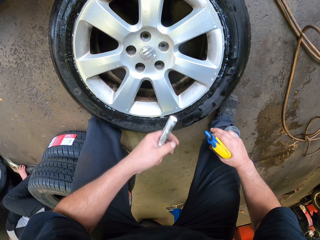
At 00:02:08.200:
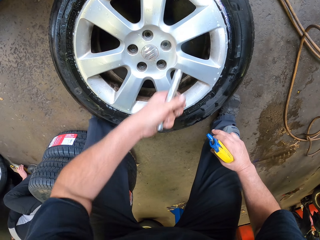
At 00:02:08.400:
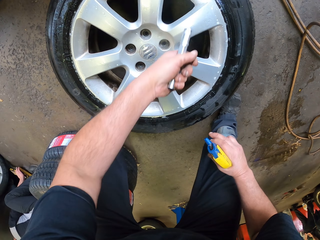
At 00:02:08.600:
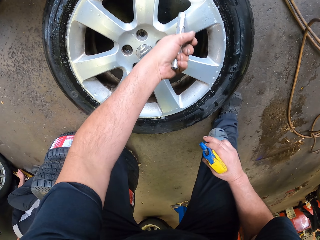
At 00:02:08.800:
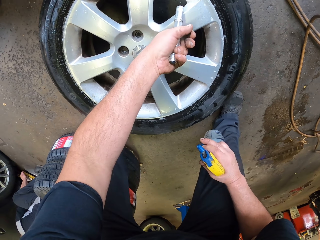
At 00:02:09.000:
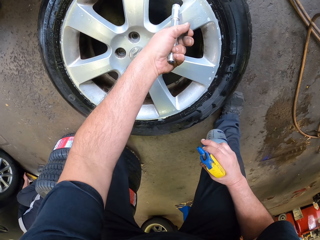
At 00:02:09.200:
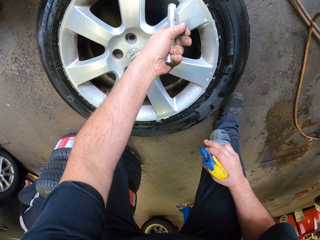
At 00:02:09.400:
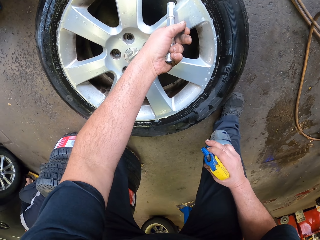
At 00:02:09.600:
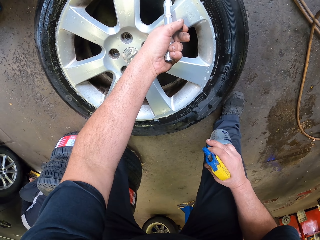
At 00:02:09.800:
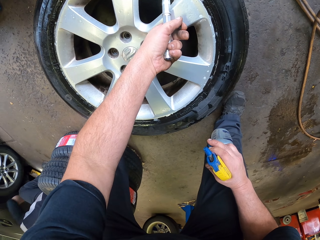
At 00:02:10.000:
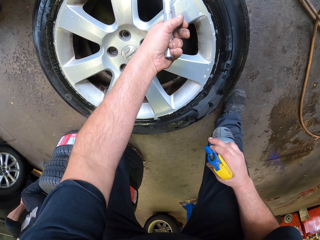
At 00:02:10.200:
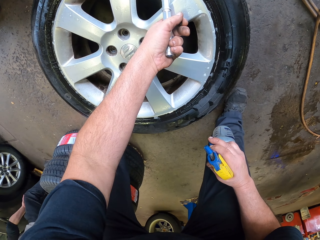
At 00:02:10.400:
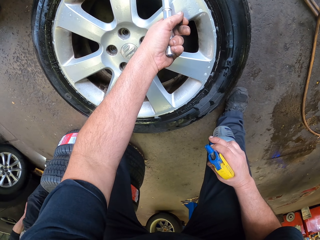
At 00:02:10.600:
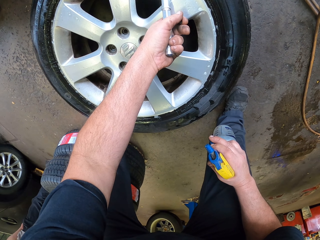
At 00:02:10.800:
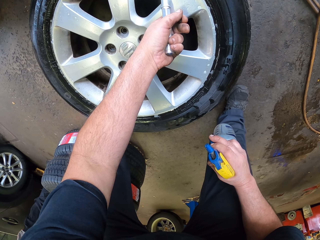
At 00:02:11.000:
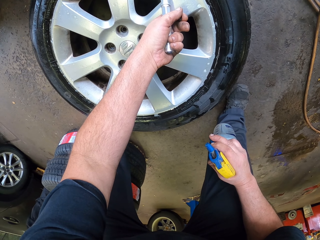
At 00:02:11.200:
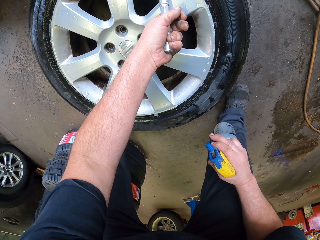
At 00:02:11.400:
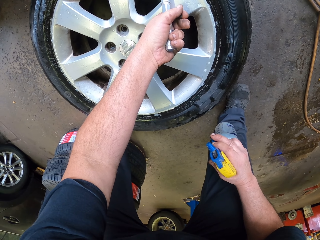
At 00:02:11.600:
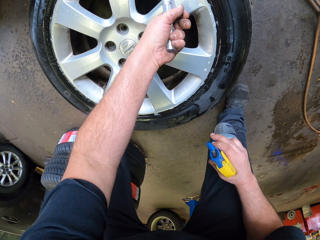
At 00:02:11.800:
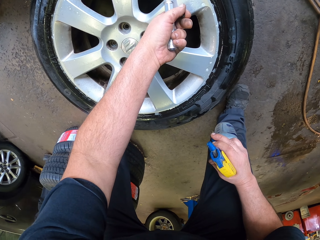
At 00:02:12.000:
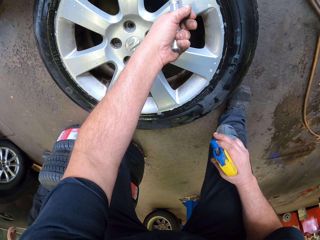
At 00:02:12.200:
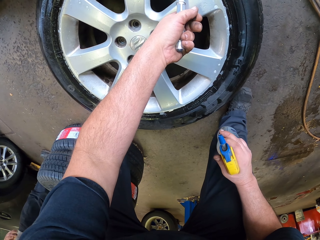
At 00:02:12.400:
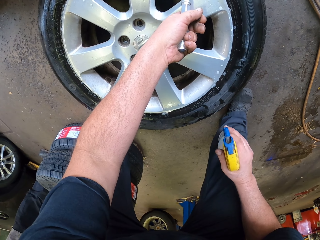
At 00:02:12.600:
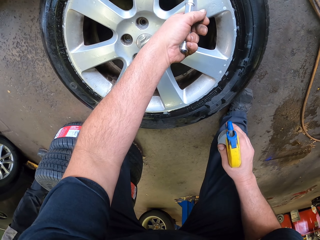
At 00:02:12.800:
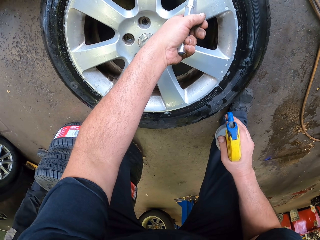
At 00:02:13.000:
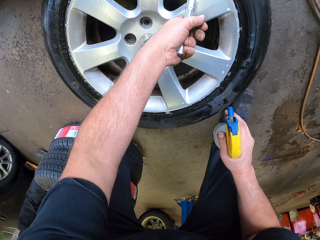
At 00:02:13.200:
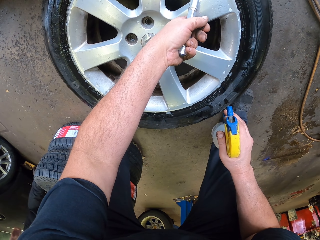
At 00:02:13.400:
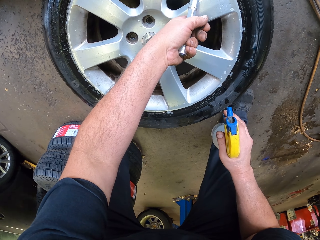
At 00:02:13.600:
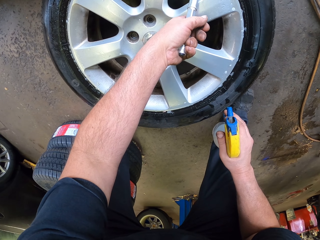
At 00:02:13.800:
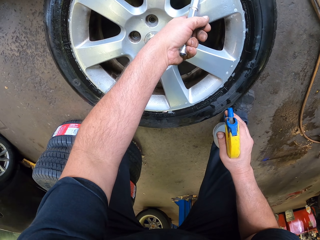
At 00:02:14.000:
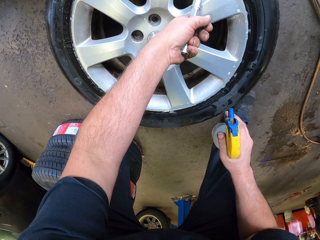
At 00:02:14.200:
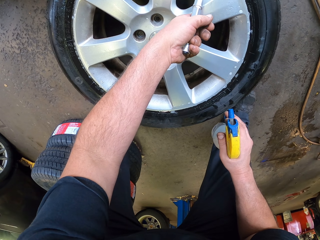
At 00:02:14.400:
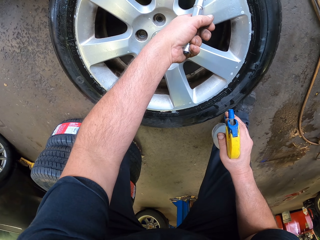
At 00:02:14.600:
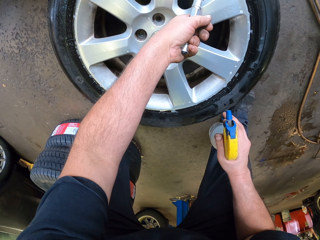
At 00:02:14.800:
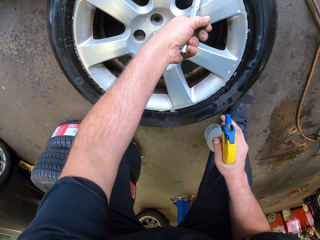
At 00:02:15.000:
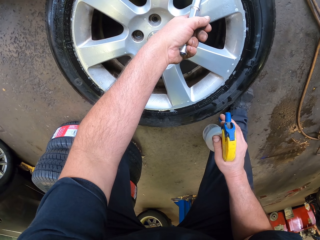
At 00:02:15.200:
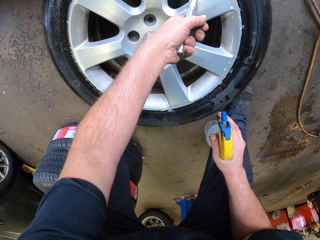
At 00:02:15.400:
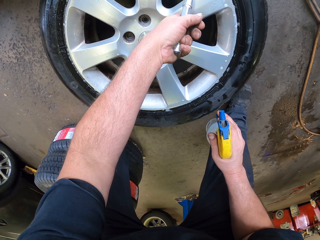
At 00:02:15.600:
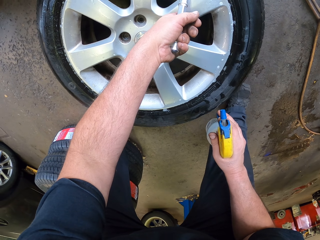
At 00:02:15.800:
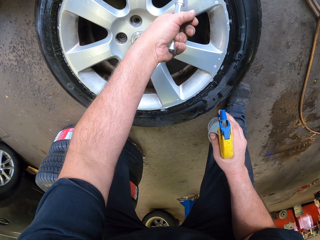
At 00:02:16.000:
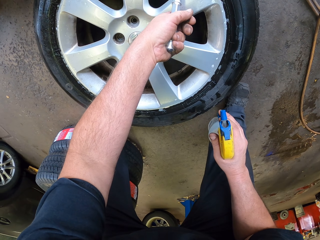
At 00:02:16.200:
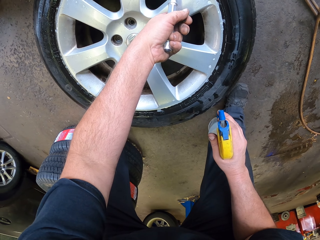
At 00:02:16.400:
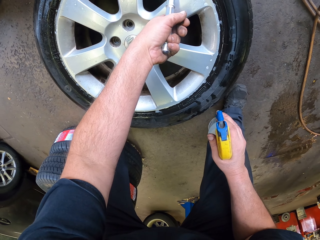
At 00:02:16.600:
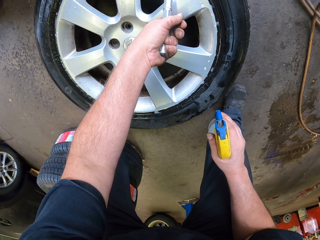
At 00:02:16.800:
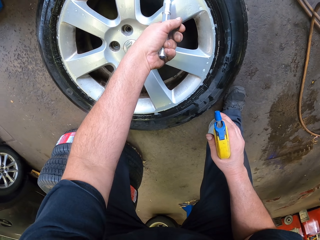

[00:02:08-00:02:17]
The camera wearer illuminates the light on the tire. They look at the valve with a torch.

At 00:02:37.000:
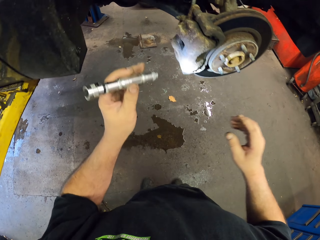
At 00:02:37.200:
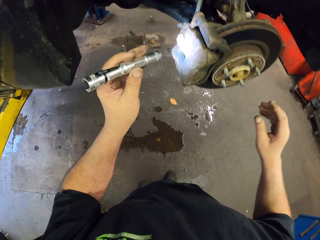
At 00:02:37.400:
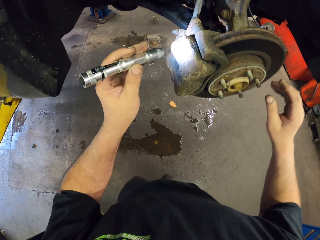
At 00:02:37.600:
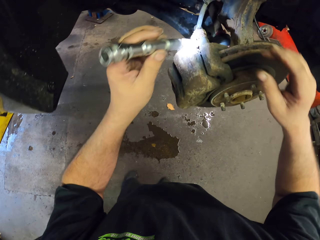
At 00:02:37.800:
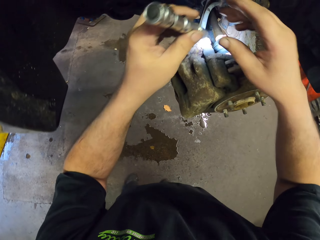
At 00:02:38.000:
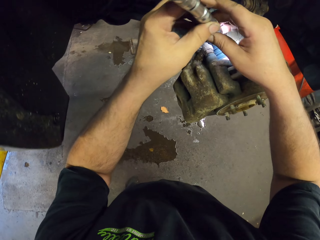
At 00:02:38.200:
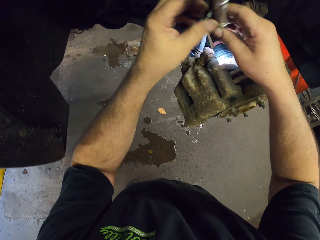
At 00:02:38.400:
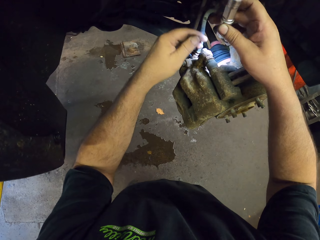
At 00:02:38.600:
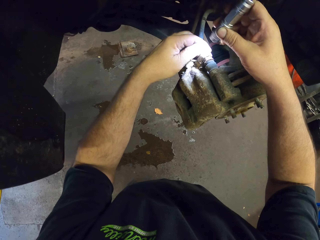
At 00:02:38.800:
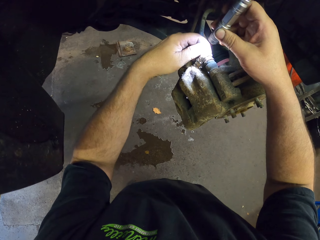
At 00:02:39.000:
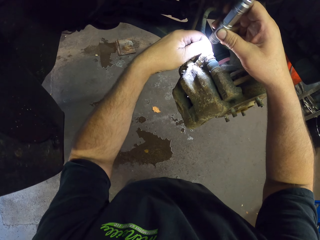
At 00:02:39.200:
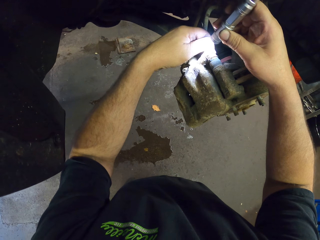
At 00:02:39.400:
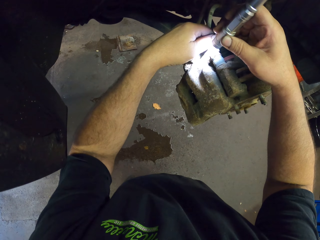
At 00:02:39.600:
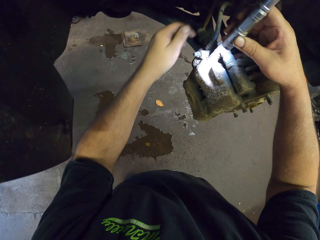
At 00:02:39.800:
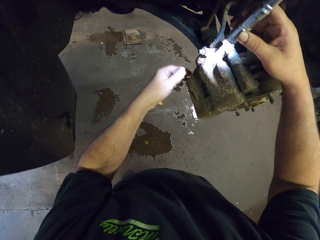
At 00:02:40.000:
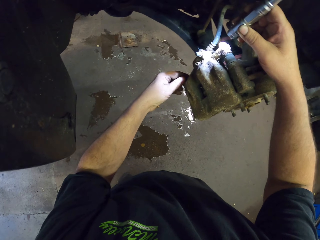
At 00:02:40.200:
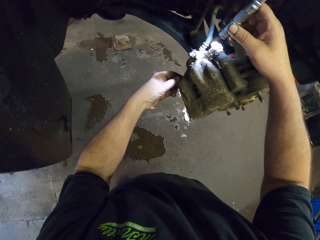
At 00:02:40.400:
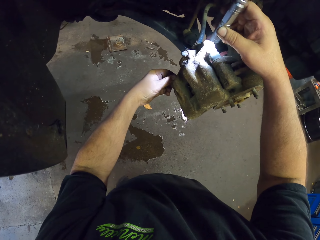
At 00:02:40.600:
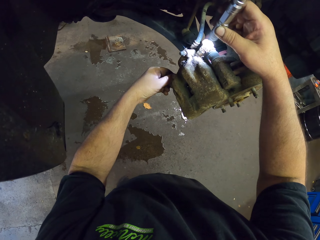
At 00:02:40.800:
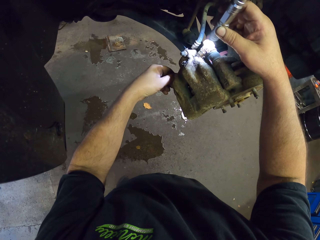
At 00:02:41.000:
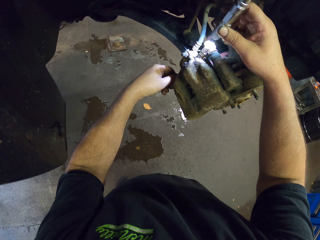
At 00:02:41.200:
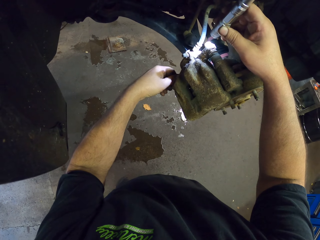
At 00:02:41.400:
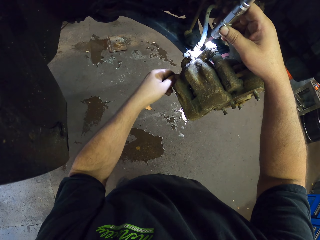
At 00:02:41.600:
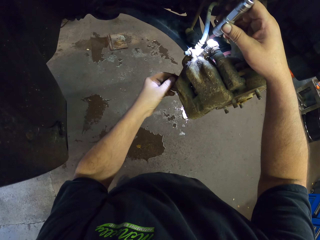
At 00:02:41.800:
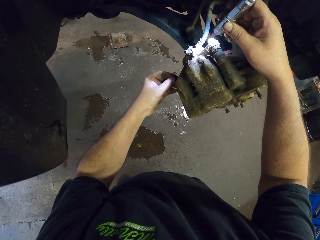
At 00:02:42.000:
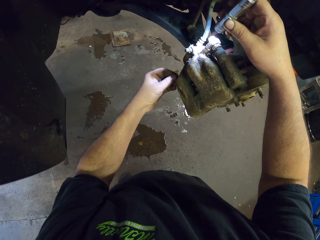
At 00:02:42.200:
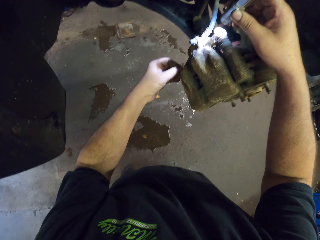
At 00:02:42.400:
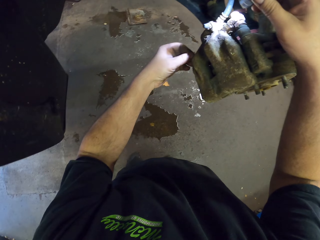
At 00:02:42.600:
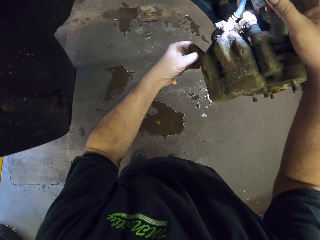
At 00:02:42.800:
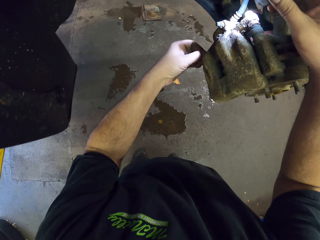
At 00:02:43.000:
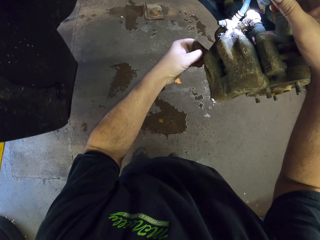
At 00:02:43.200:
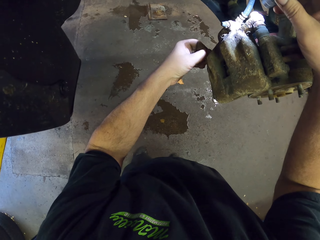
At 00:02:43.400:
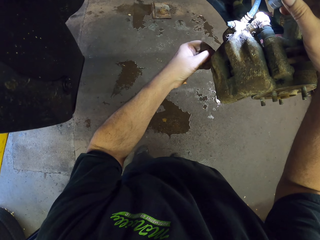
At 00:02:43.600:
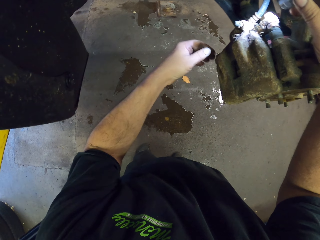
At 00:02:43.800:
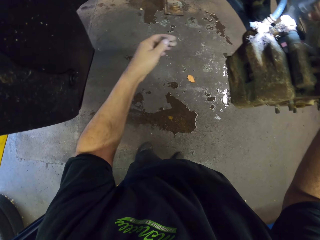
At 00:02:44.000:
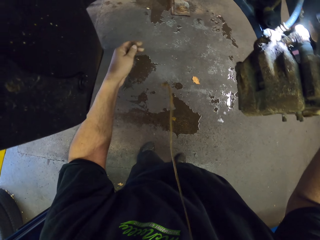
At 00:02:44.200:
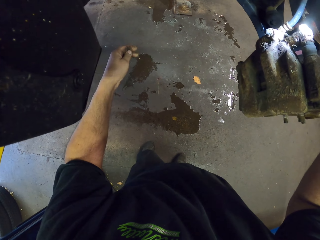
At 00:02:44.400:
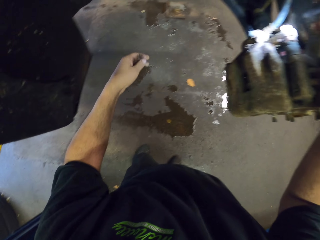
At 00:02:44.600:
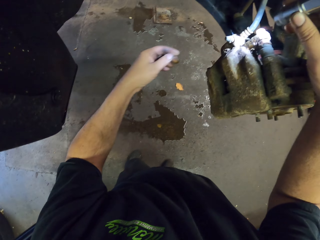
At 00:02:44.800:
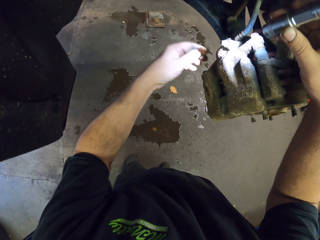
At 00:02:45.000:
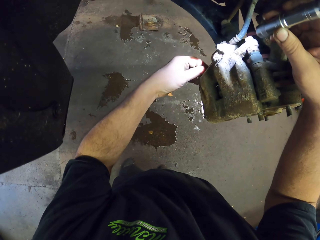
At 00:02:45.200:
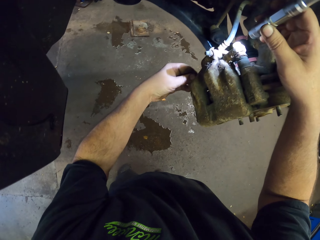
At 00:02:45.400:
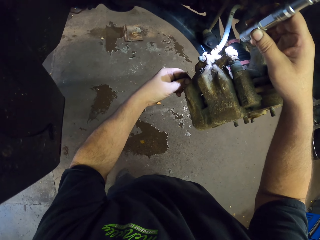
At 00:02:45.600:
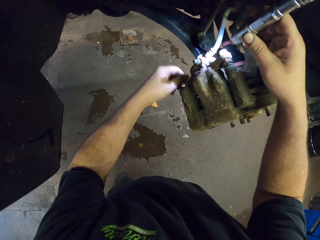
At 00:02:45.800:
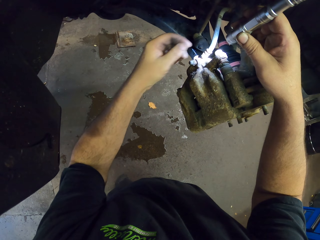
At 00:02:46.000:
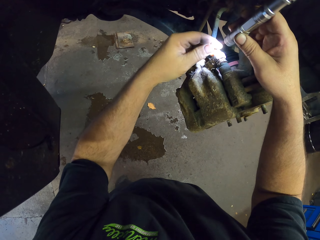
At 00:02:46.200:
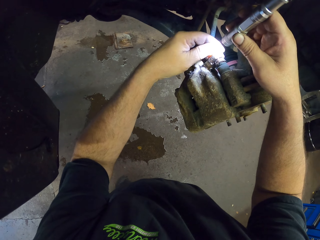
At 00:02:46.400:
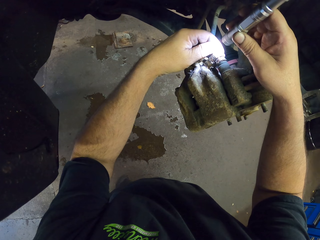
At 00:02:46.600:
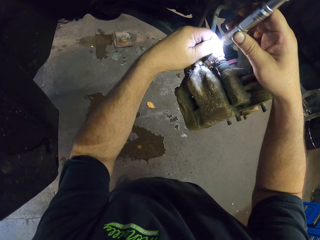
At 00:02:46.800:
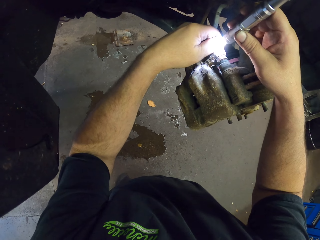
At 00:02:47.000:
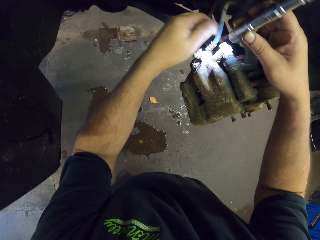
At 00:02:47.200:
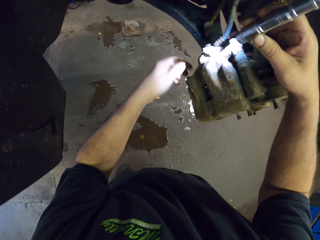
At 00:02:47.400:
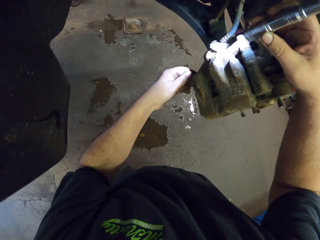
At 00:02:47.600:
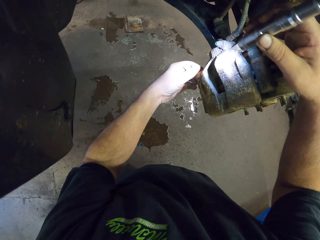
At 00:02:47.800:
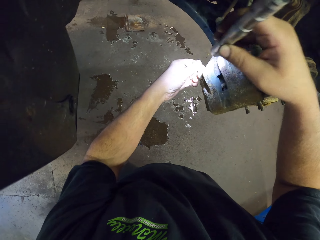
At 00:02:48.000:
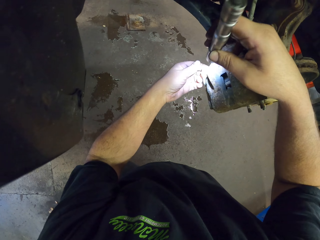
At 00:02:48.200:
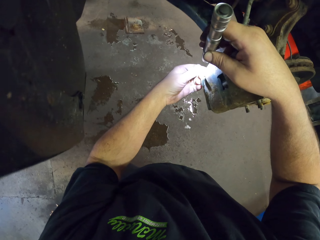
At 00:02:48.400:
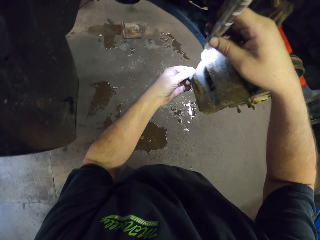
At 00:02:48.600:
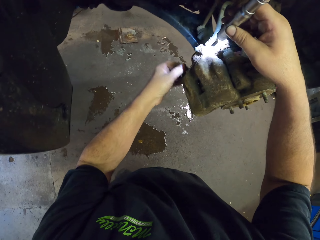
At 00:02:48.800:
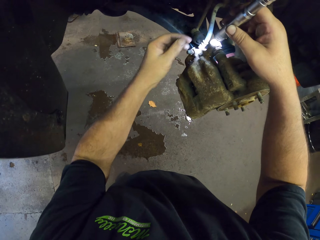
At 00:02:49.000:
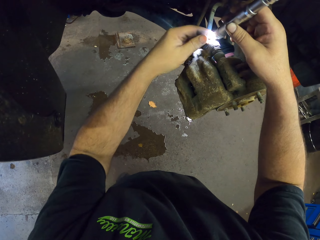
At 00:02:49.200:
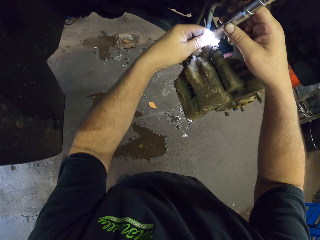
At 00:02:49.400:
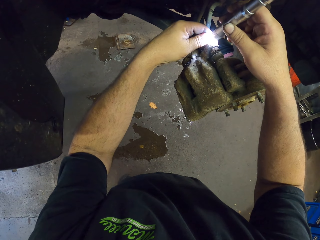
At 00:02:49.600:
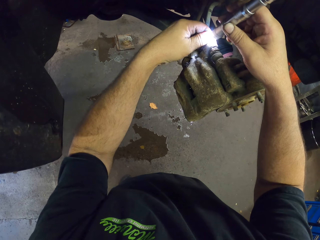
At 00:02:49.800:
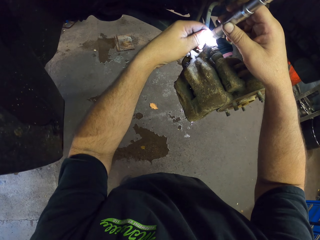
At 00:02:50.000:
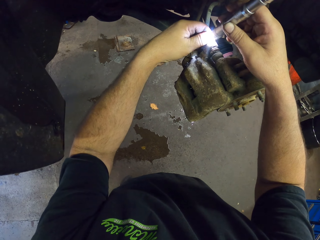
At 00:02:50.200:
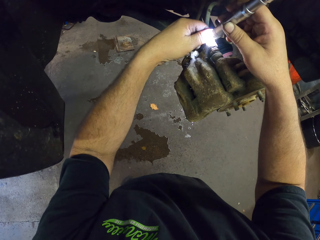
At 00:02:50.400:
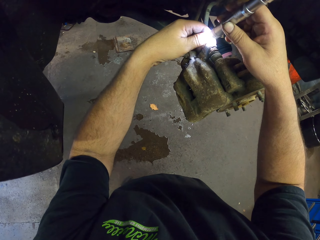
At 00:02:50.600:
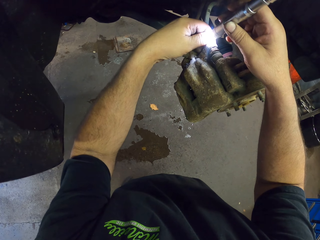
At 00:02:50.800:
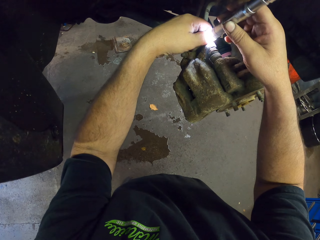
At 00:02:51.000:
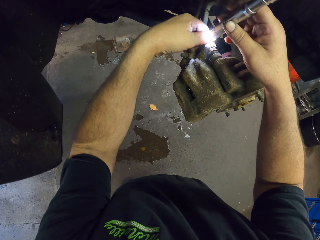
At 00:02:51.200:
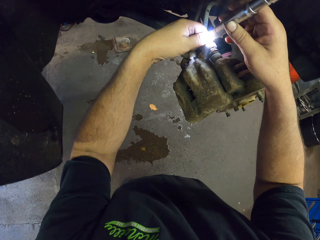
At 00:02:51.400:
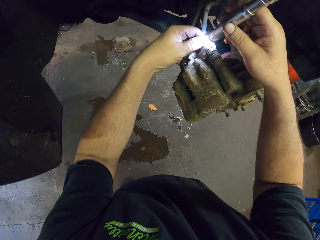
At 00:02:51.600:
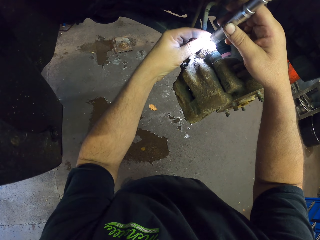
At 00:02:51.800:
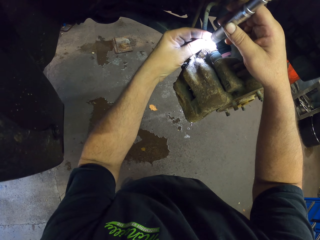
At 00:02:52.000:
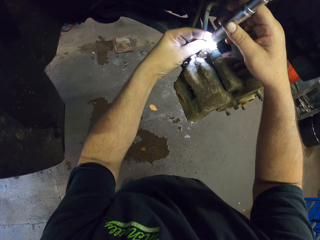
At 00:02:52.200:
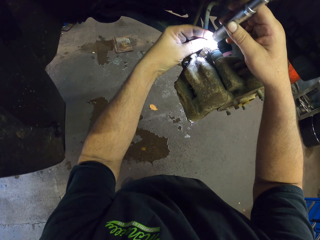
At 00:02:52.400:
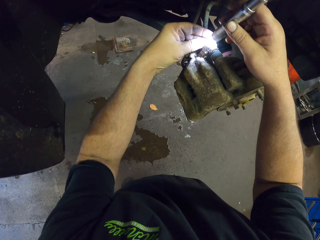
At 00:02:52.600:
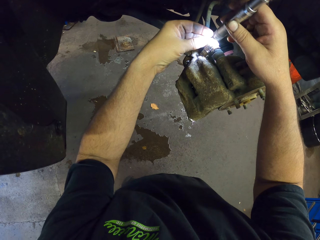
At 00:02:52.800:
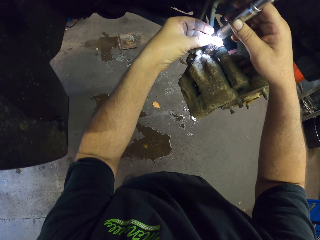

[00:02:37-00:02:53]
The camera wearer illuminates the spare wheel. They hold the wheel hub. They light a torch on the wheel hub. They try to open a nut.
